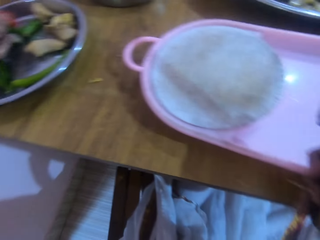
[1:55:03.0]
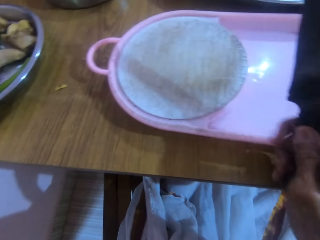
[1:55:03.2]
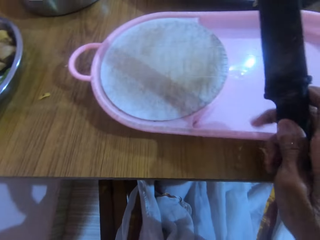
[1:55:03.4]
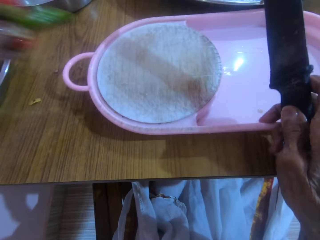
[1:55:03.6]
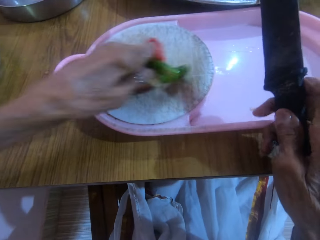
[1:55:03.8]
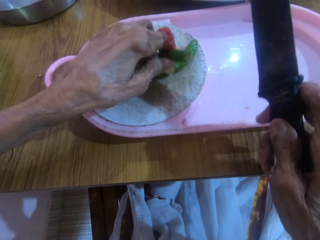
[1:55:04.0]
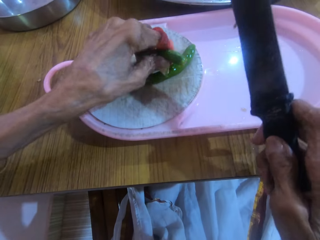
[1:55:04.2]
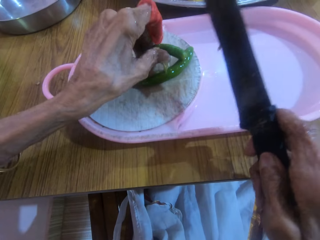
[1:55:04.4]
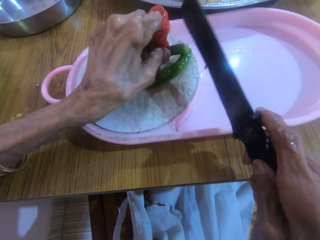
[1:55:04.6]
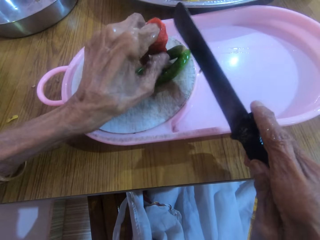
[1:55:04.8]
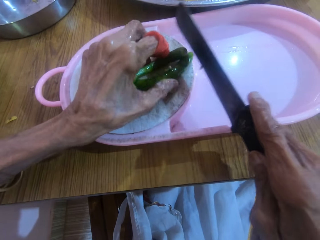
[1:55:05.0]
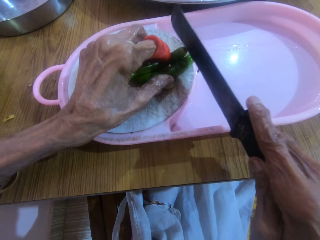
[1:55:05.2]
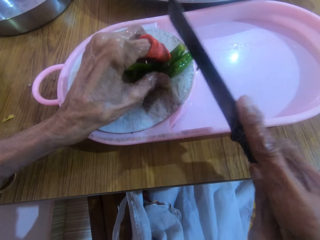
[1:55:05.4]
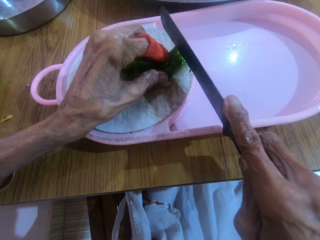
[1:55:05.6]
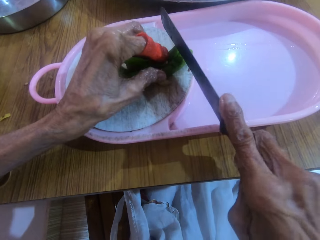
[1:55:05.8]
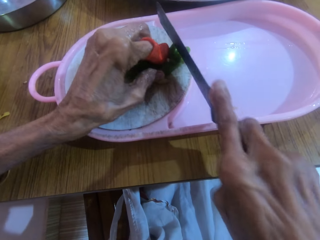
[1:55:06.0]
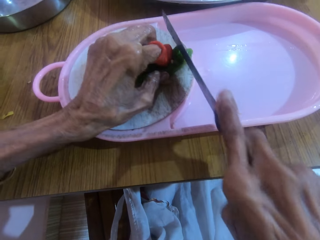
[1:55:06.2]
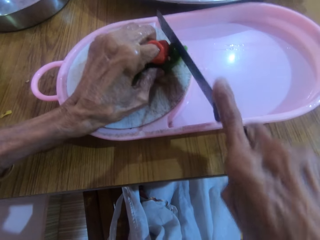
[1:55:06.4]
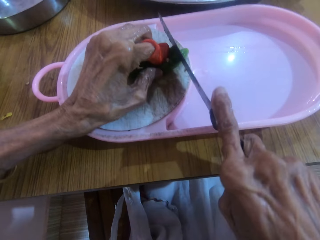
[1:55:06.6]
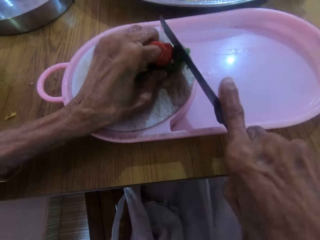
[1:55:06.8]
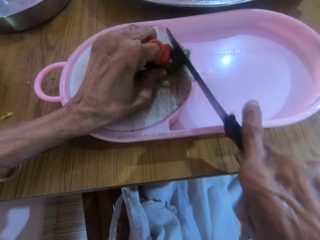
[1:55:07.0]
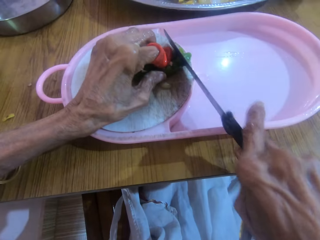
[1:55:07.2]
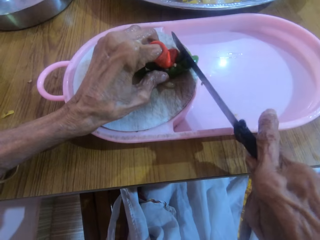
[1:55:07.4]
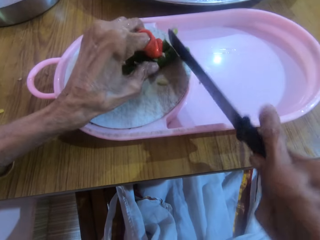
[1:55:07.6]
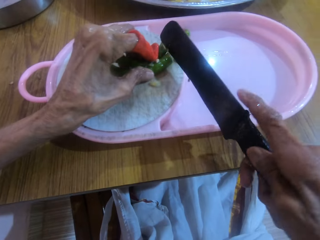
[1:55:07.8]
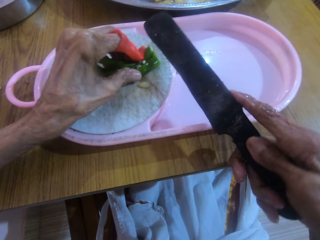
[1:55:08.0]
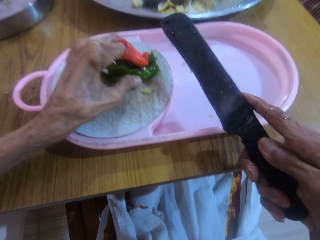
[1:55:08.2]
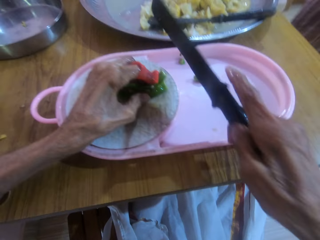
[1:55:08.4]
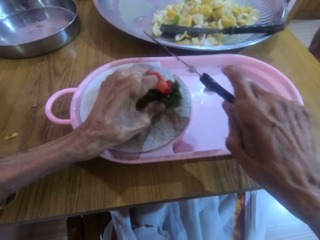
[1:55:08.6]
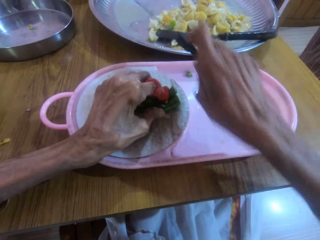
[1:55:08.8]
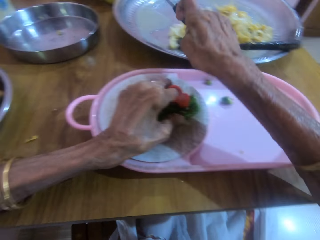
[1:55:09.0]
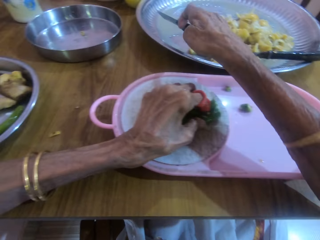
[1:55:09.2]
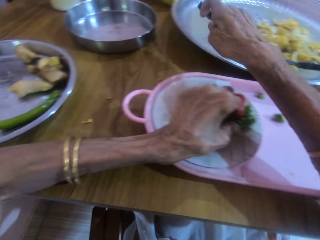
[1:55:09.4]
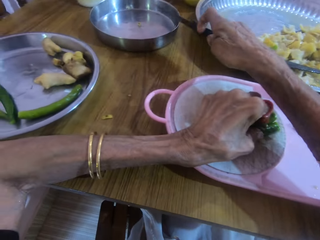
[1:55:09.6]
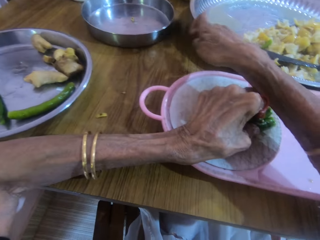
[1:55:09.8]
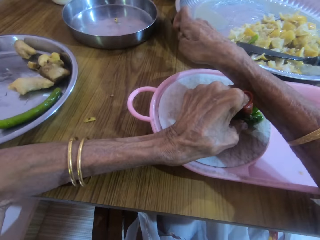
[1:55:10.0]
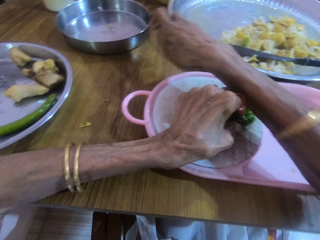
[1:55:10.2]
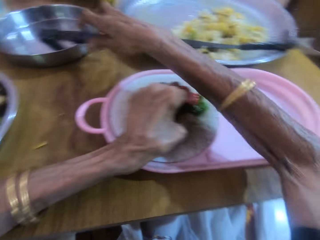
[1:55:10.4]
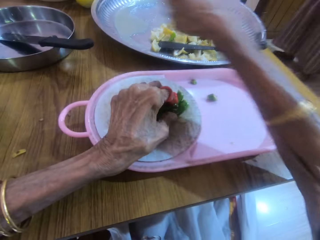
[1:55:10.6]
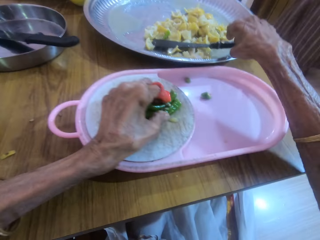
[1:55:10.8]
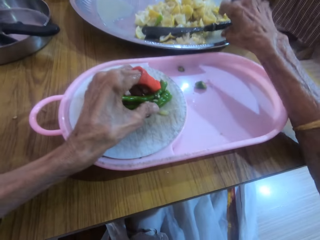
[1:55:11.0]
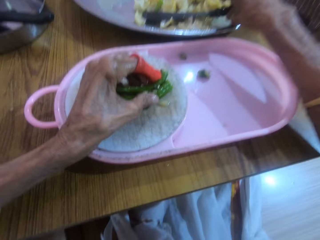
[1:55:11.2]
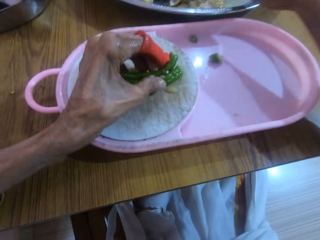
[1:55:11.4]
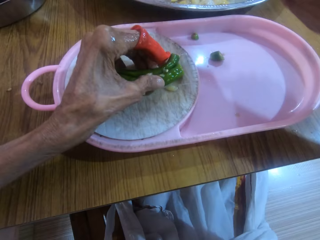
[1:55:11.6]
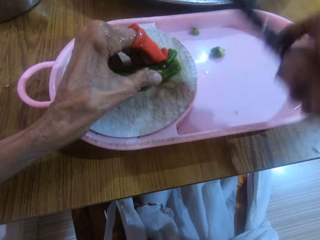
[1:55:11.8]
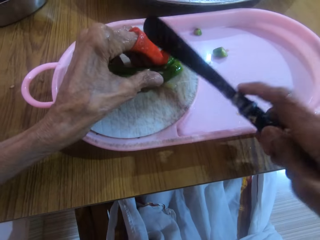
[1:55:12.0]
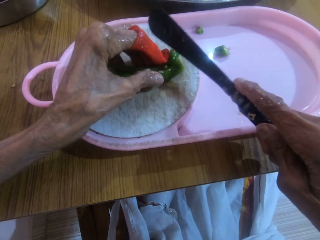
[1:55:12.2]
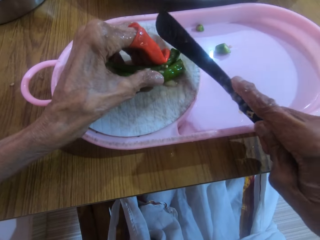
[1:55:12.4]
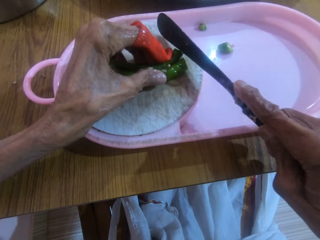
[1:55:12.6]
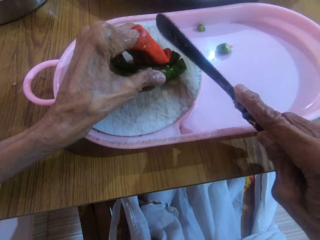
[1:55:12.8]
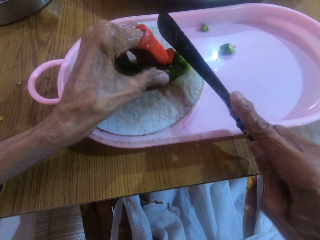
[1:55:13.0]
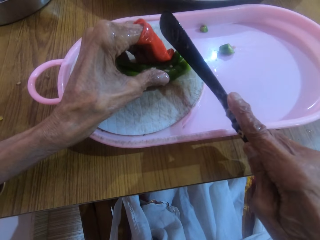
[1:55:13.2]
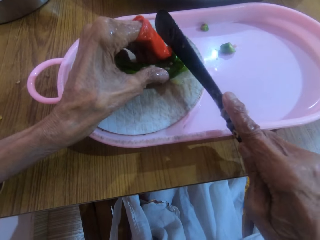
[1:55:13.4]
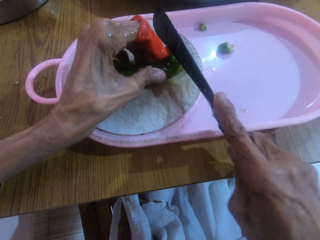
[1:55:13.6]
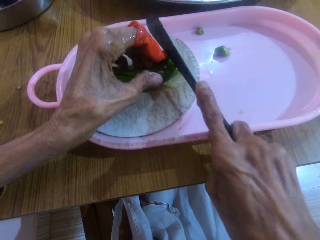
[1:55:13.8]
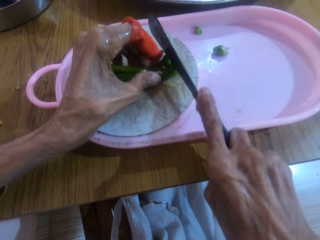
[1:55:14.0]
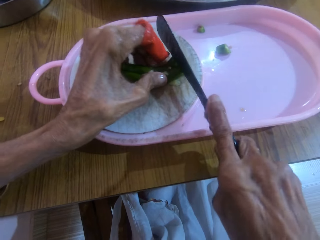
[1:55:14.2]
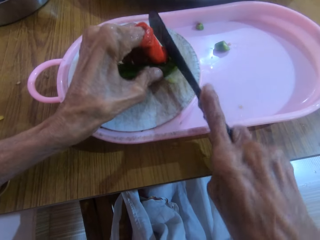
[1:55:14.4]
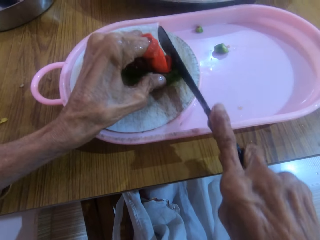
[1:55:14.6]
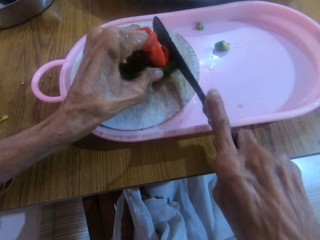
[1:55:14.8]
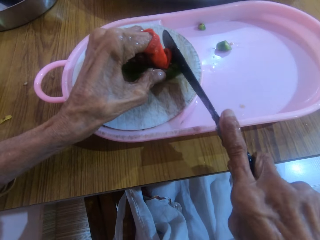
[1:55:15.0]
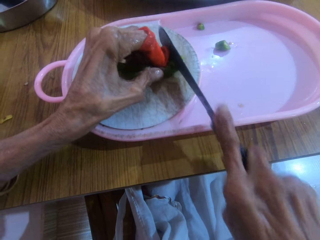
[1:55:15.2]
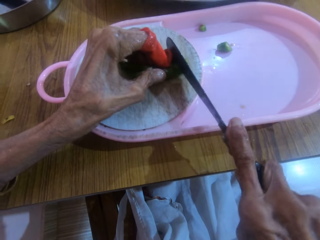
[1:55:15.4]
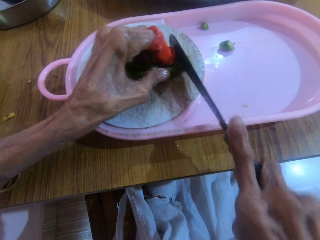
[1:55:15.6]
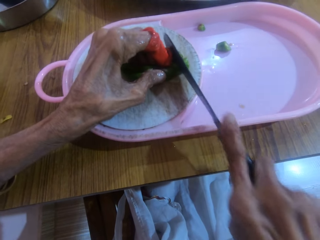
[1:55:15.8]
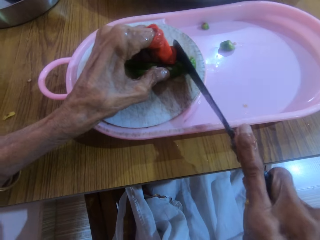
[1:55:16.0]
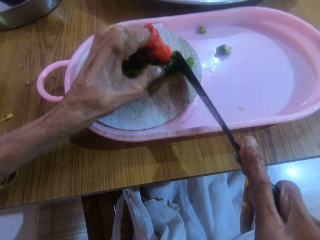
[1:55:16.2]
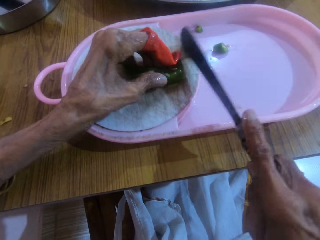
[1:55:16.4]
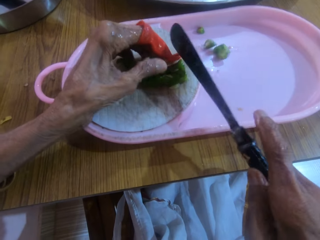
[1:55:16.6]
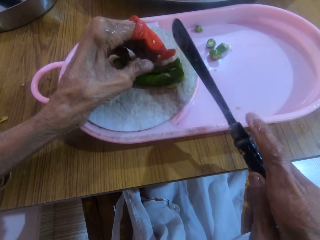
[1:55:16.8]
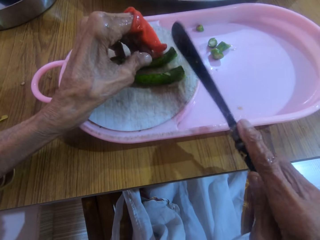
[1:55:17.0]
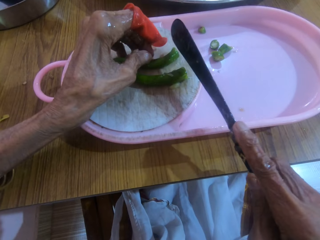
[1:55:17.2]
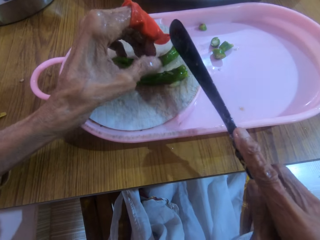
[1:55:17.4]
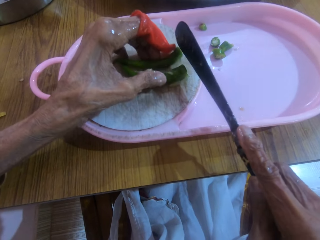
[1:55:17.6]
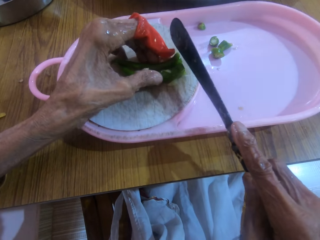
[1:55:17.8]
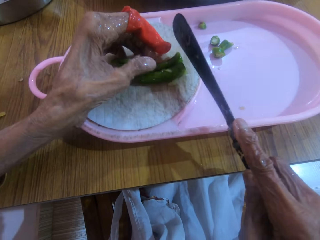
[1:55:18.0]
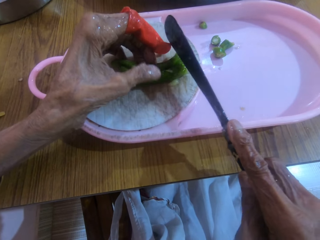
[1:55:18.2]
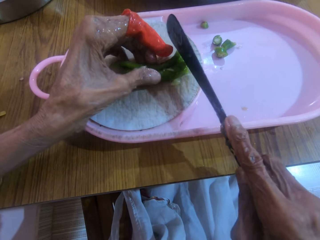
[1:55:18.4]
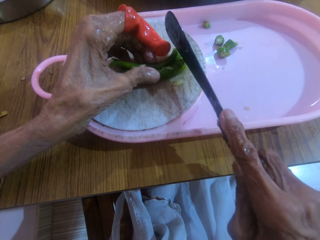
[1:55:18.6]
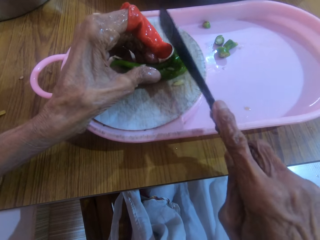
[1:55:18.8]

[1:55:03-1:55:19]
The camera wearer places the green pepper on the cutting board with the left hand. They slice the green pepper with a knife in the right hand. They drop the knife in a small tray with the right hand. They pick up a knife from the tray of lime with the right hand. They slice the green pepper with the knife in the right hand.

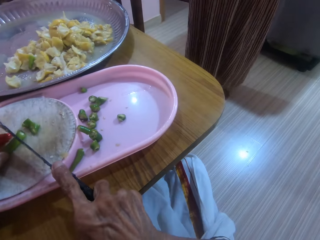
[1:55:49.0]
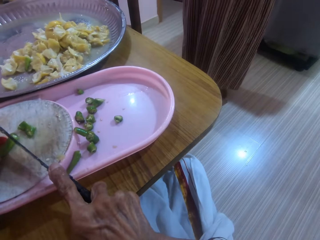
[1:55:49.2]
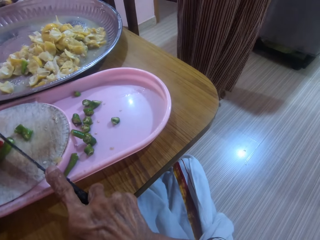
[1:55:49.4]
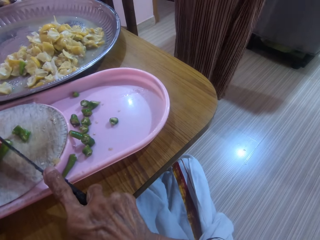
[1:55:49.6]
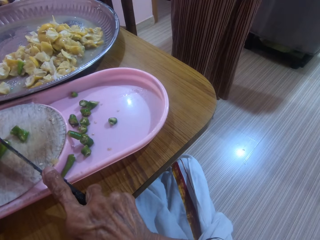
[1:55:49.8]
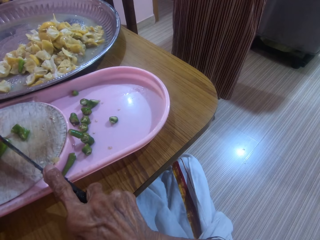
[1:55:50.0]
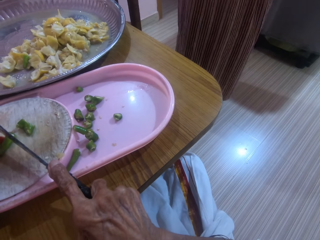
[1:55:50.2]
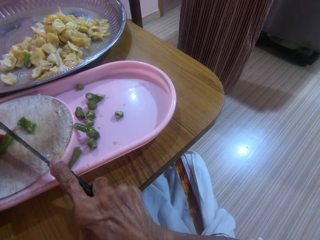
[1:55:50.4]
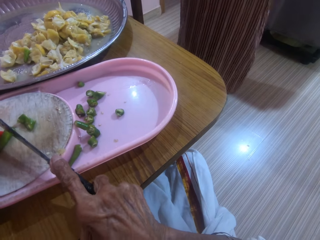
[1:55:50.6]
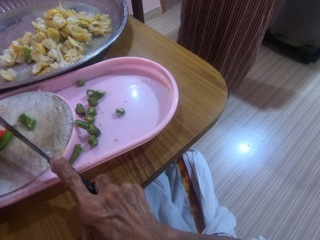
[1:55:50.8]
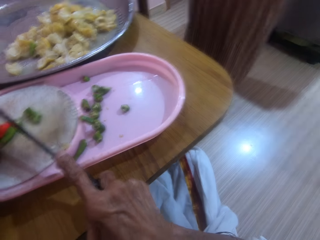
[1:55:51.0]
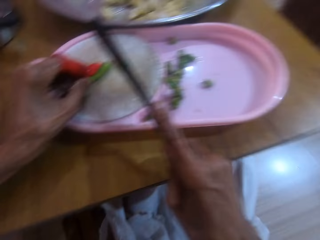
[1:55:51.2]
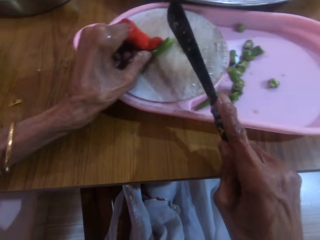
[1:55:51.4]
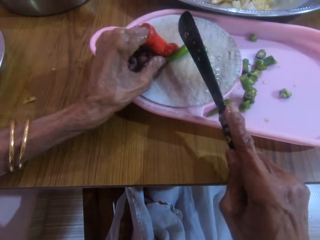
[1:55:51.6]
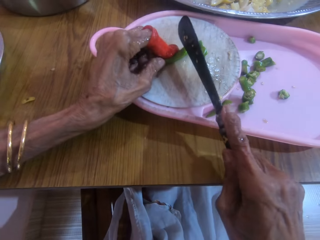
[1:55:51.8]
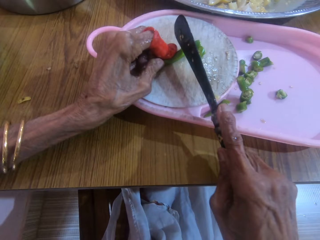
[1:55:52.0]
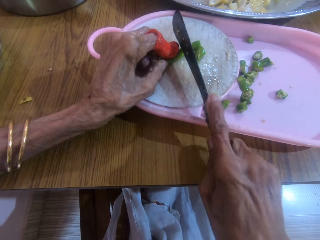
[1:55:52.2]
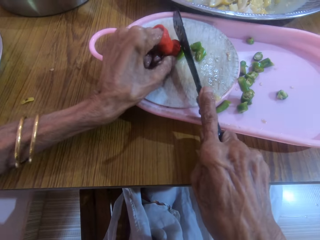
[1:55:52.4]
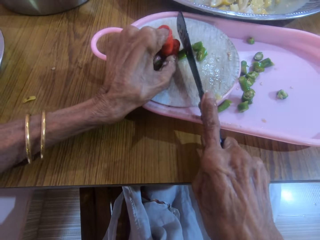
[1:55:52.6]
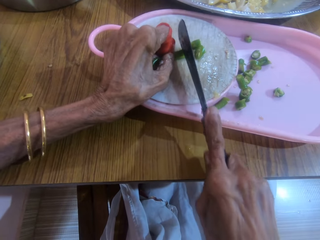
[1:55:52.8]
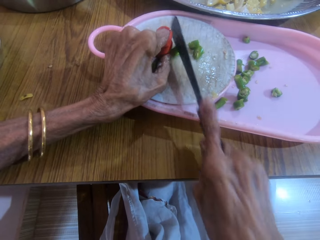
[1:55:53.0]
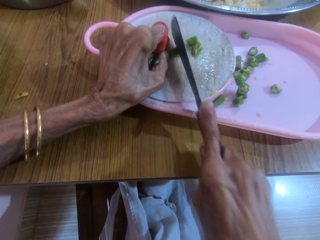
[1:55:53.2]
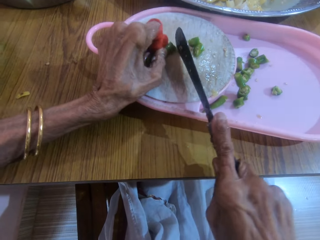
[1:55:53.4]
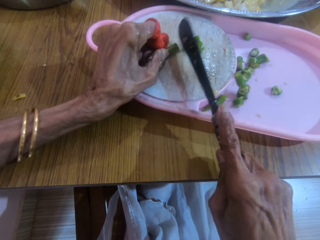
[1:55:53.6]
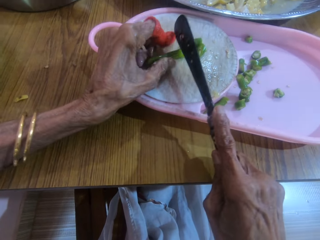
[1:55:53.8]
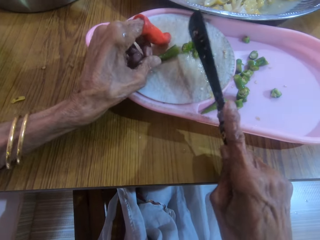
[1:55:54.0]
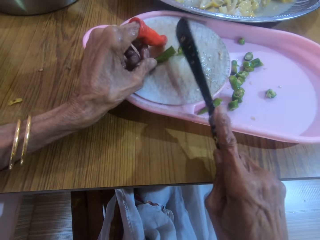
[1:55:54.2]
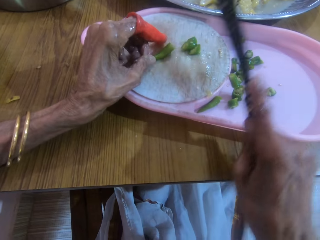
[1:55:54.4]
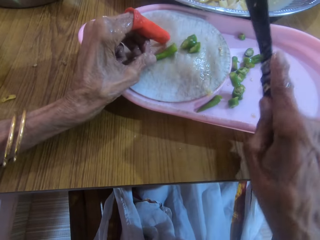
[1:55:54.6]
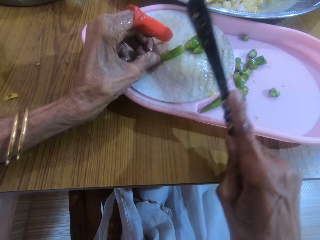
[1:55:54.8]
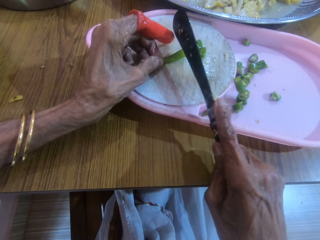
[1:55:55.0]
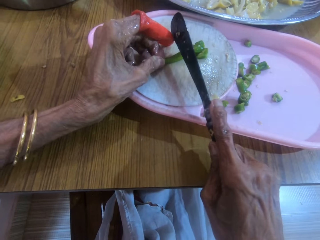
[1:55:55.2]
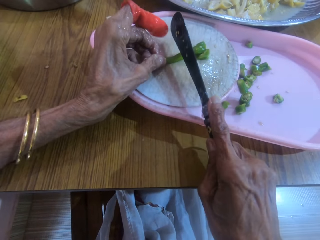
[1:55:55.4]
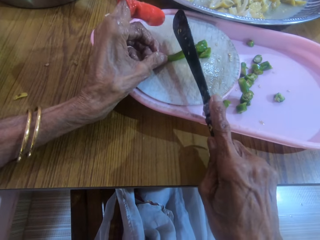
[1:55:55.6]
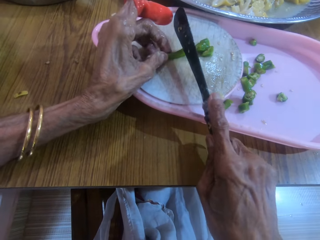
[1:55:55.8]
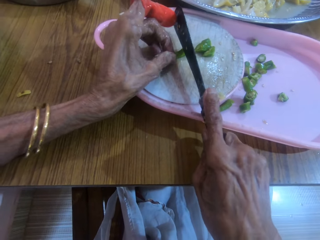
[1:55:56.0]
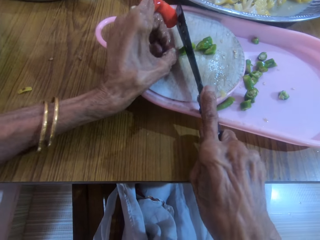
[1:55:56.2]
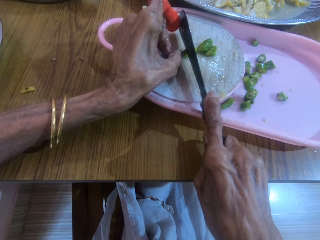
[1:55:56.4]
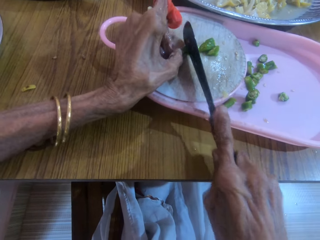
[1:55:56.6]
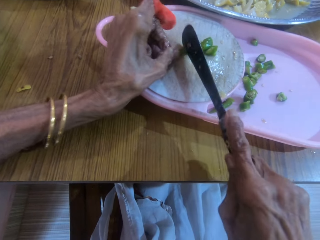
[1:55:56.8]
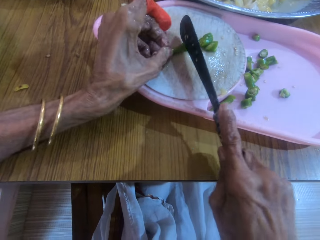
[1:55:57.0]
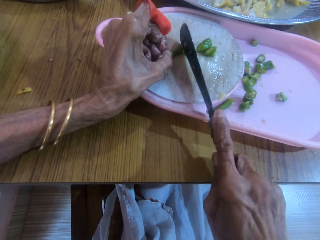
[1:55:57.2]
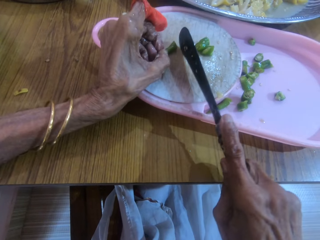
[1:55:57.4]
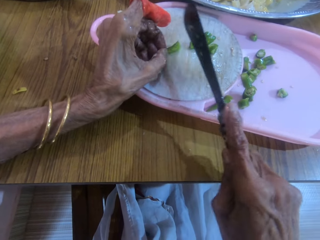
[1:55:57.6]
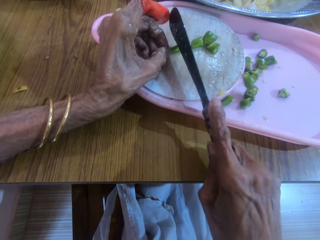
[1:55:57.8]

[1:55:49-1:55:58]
The camera wearer talks to a person. They cut the chilies.
